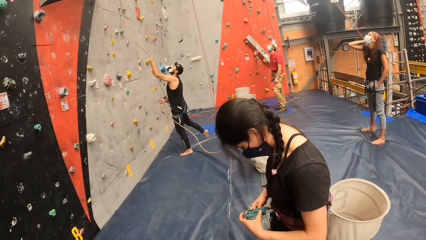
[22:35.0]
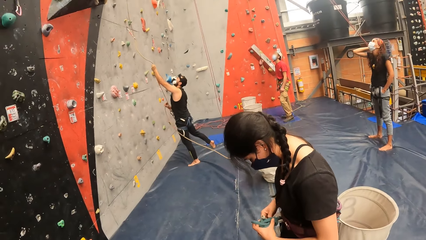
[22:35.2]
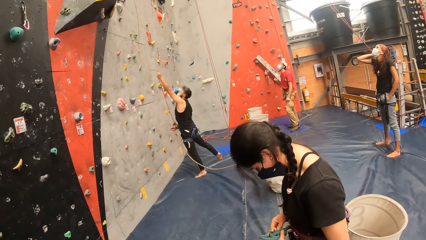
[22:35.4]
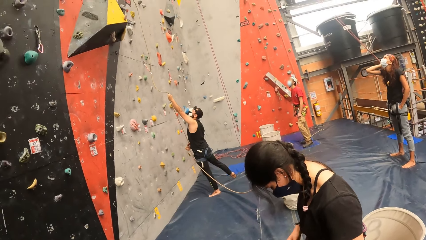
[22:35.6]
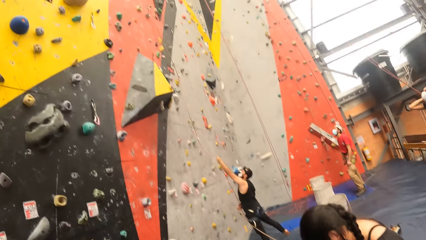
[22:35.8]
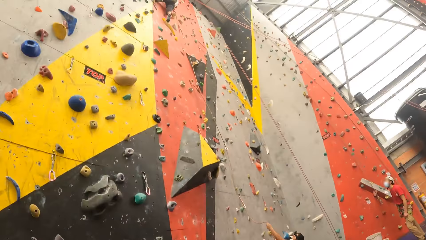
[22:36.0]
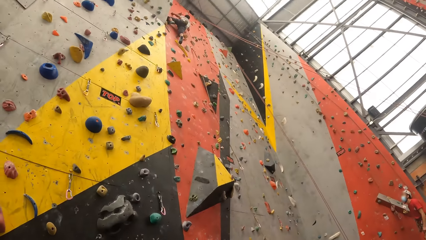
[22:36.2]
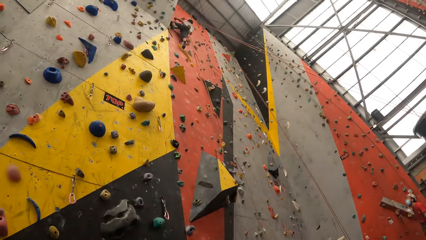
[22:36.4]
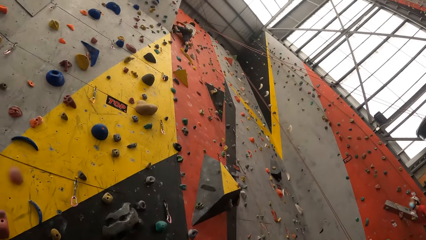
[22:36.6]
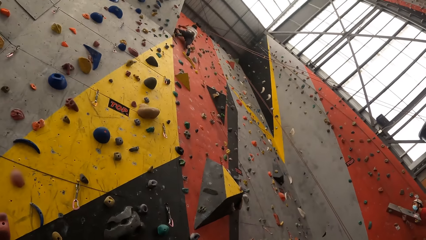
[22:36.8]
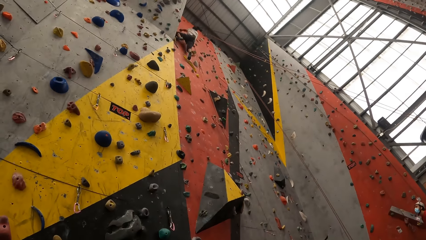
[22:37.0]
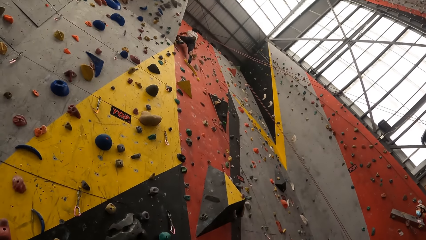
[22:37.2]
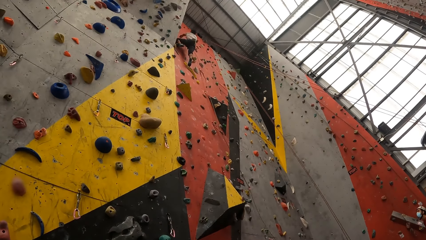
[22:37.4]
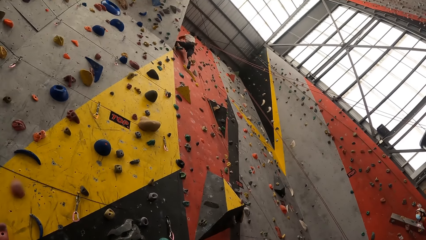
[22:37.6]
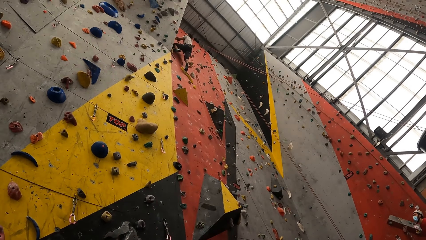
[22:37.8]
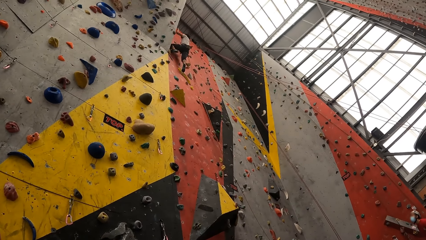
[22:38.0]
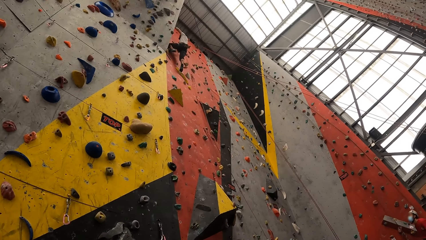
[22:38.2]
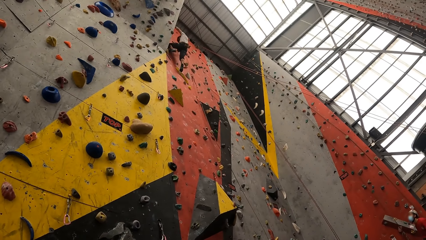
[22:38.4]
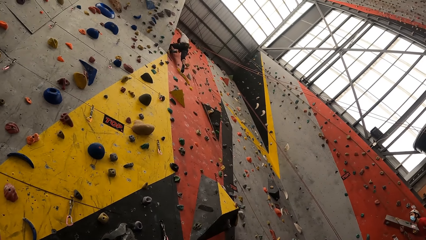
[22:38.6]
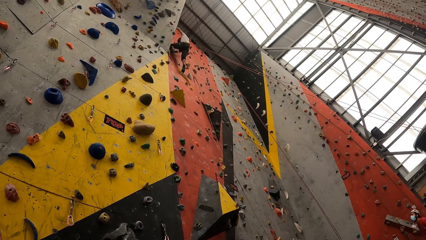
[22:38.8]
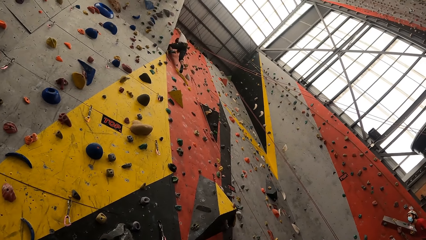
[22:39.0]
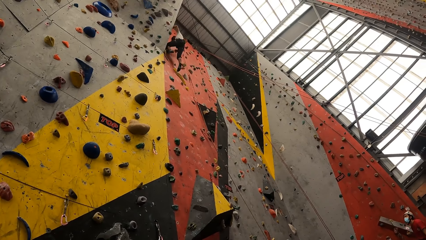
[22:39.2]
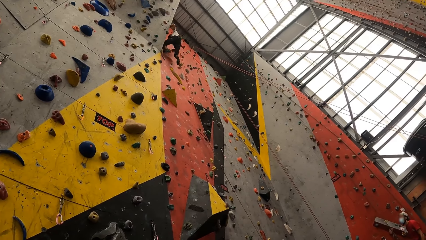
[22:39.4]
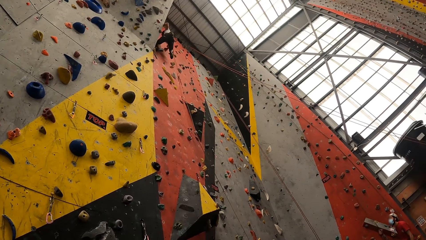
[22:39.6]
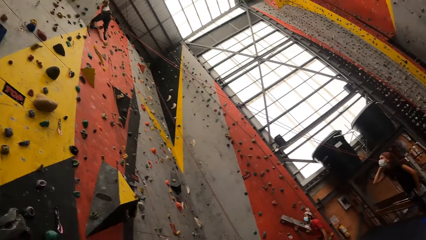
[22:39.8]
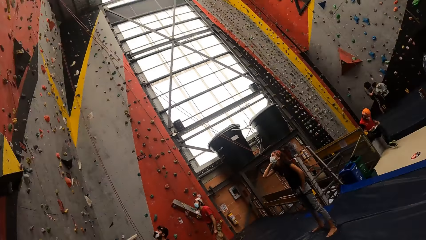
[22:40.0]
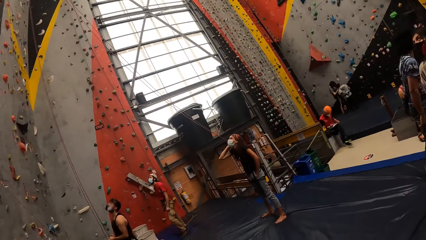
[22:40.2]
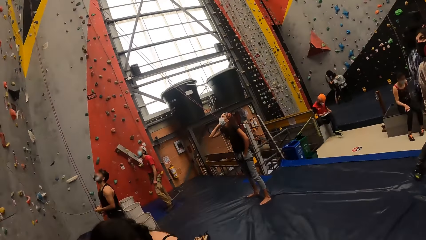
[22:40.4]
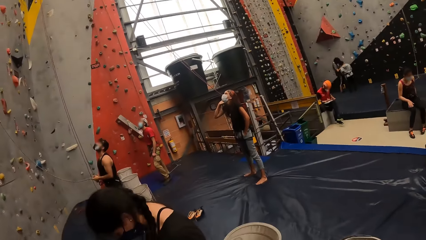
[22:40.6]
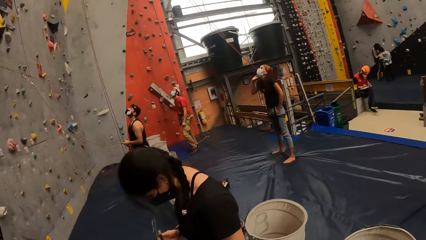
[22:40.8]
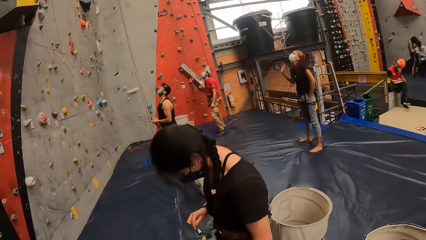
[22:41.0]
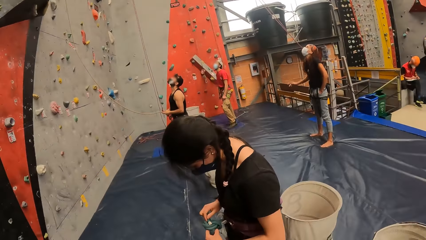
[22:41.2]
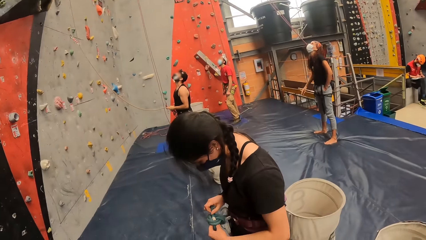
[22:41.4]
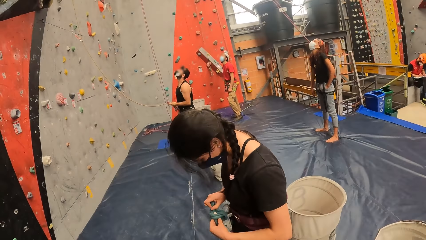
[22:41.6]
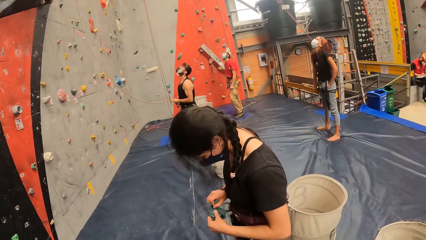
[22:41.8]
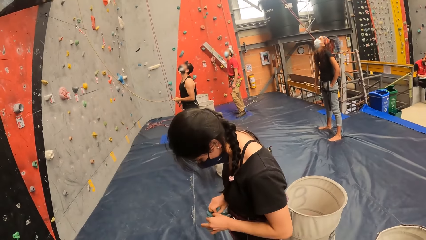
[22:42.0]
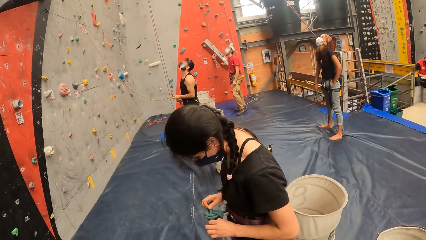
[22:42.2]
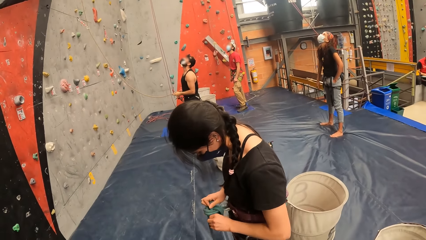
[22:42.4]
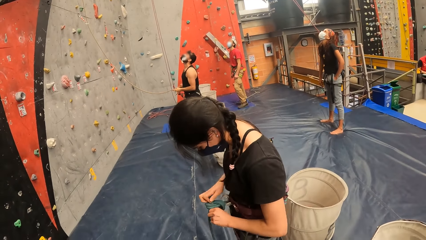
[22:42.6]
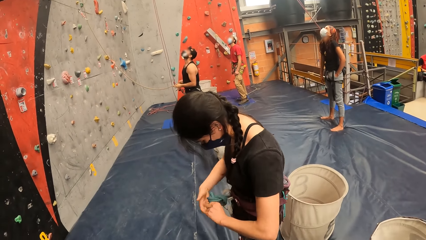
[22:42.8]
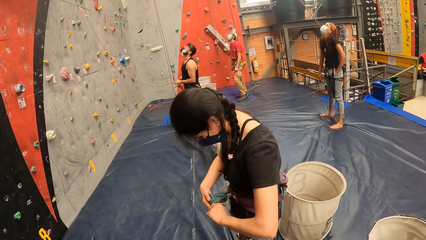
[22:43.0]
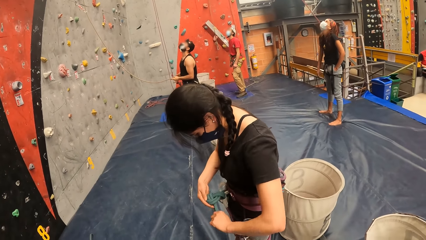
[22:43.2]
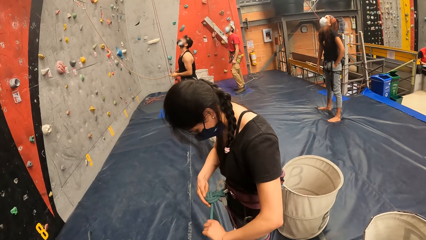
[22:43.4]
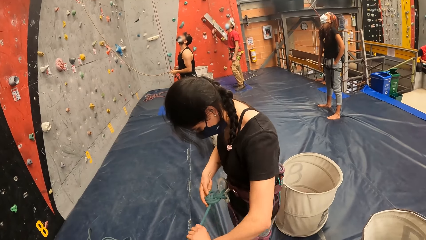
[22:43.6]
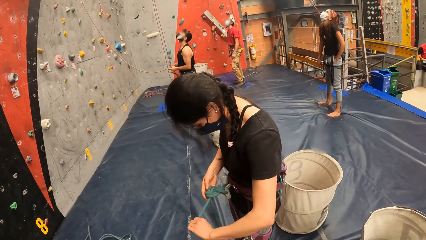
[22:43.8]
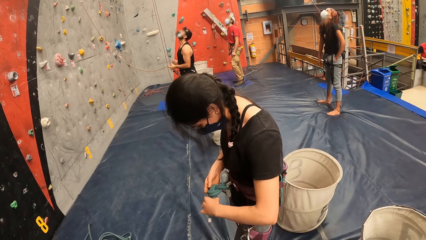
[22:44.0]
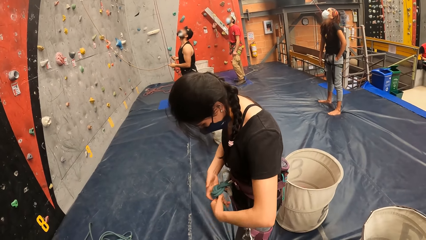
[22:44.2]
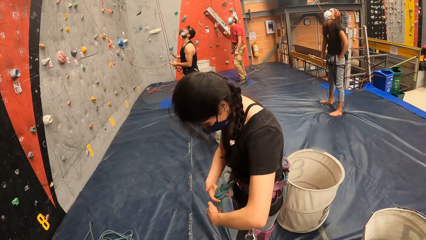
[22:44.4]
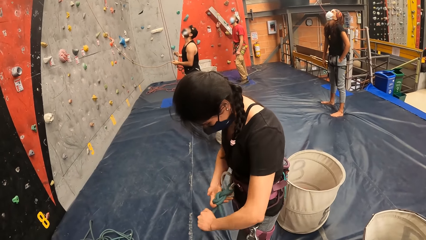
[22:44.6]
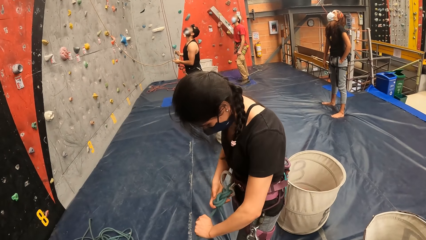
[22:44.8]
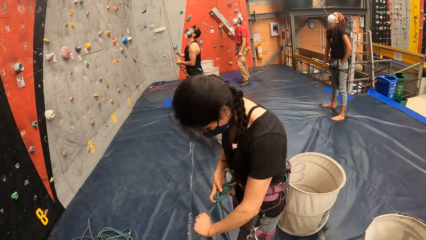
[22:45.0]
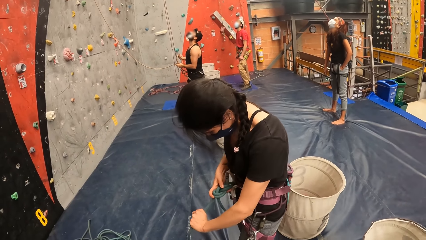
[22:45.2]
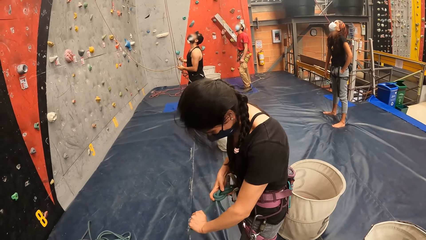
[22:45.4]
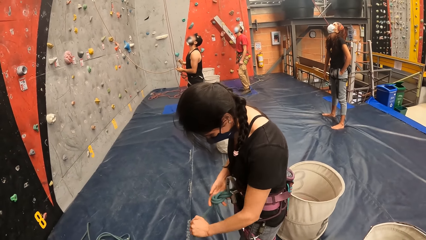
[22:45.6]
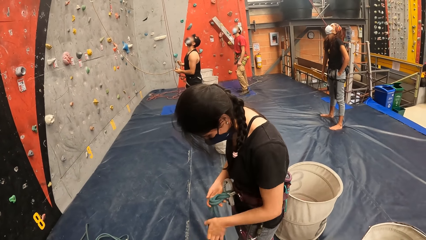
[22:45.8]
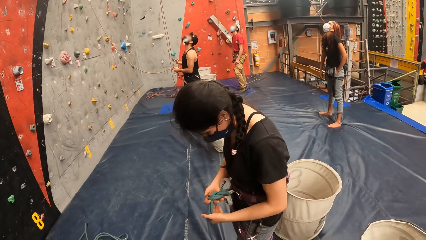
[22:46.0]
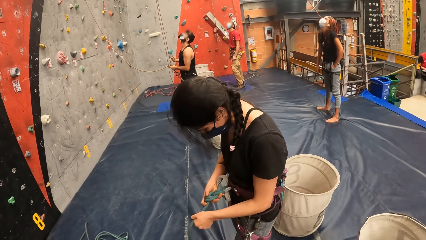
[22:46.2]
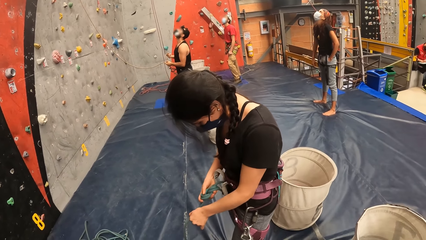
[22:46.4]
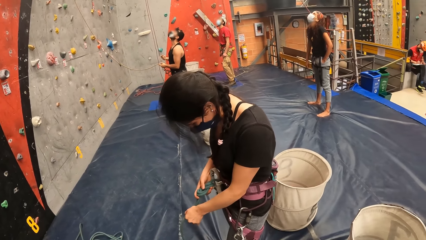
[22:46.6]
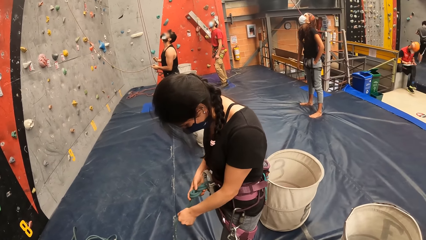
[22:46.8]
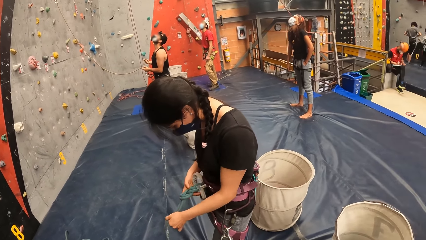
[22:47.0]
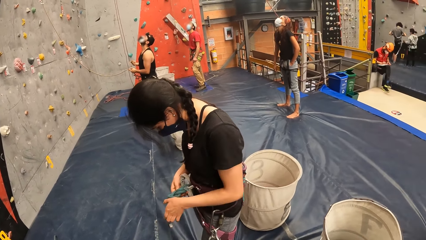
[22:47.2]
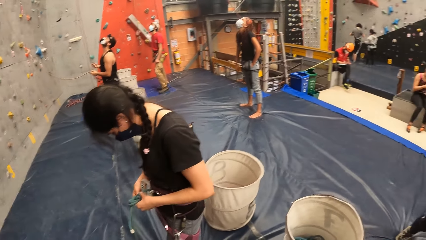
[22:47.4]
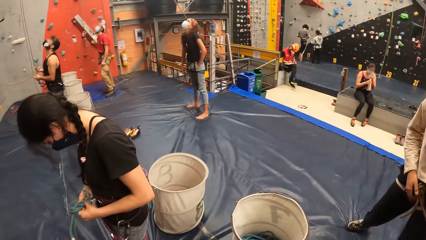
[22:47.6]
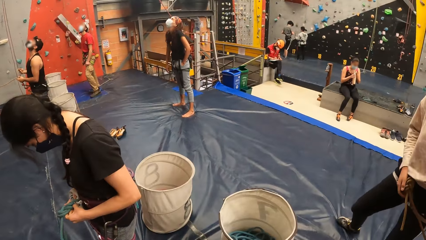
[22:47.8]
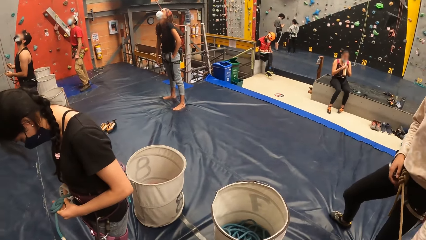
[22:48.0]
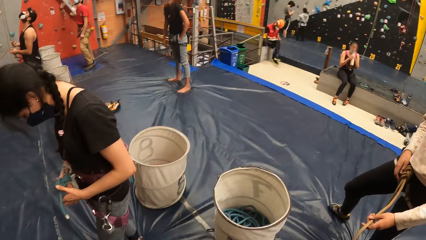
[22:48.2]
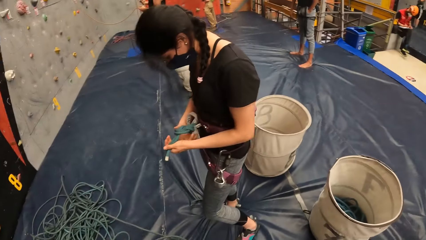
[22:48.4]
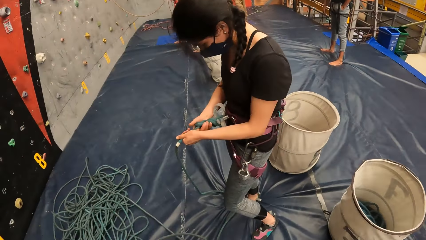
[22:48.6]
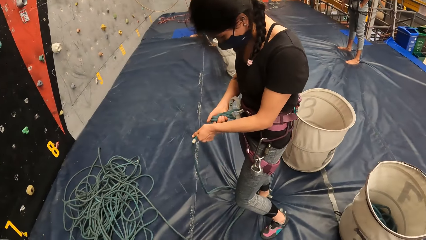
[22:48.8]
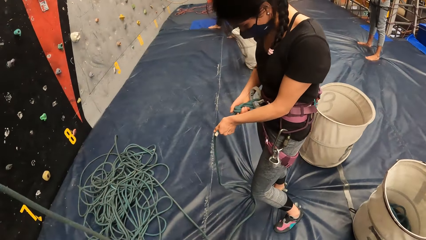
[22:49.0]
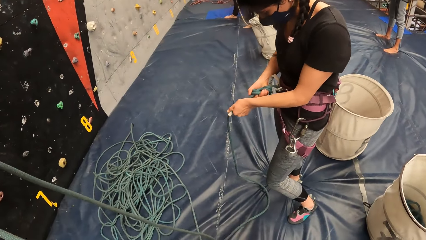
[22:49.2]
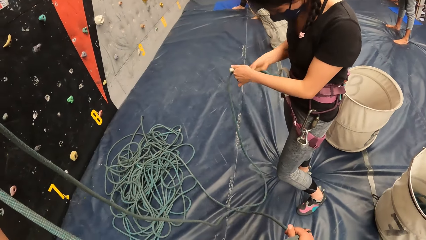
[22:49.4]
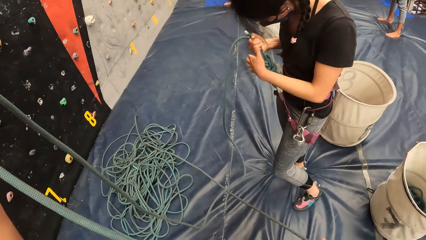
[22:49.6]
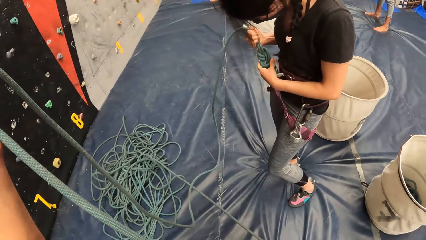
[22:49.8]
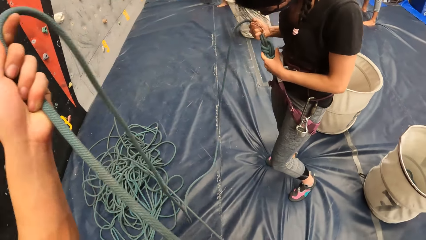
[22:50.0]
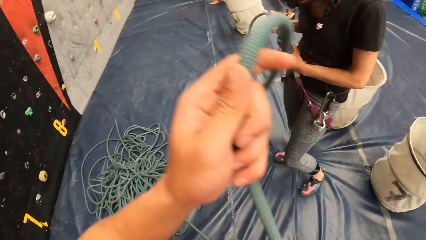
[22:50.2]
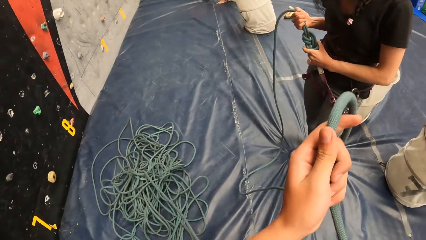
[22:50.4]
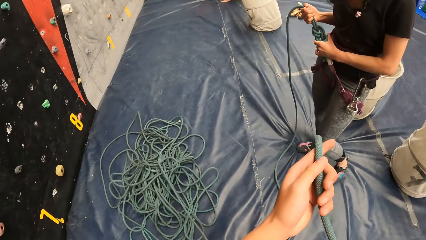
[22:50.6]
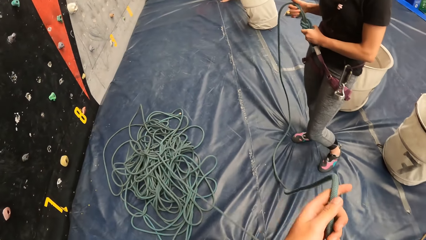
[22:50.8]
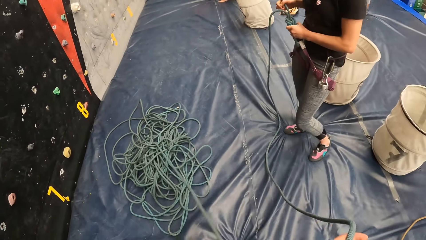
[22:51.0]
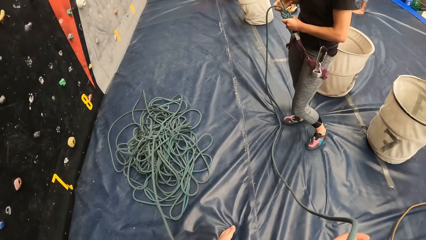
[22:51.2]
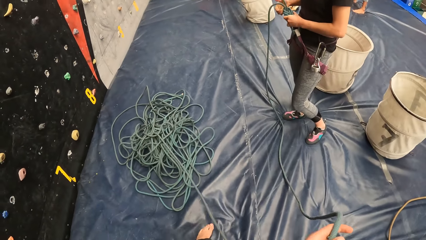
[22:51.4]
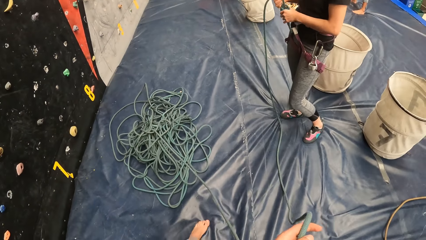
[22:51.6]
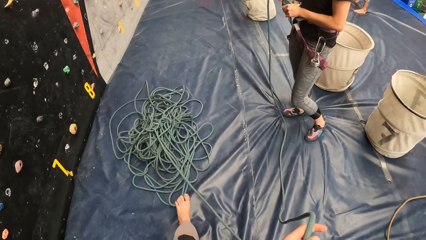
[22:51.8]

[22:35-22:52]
A man climbs the wall. The camera wearer stands in the house. They look around. A woman ties a rope. The camera wearer looks at the bag. They hold the climbing rope.
